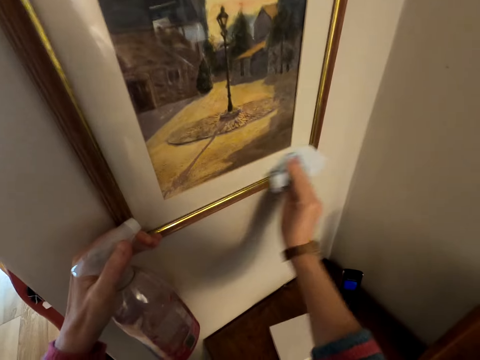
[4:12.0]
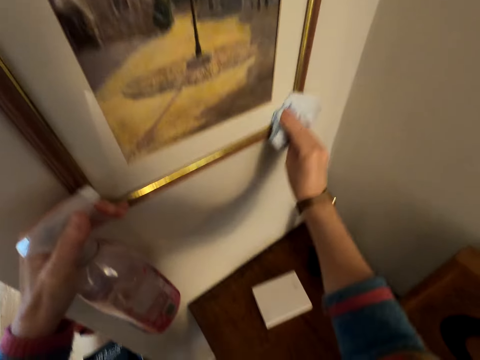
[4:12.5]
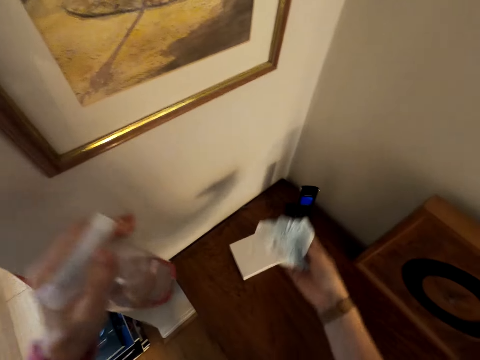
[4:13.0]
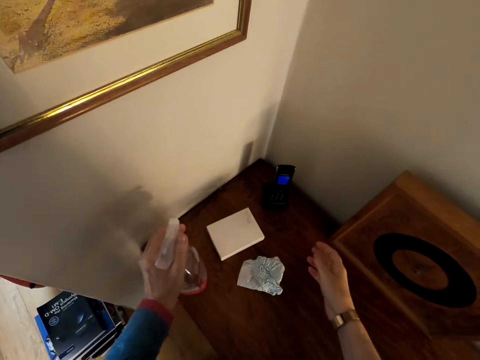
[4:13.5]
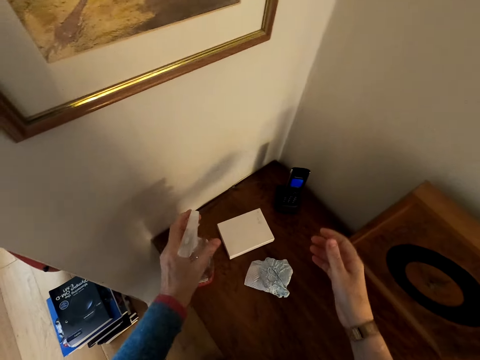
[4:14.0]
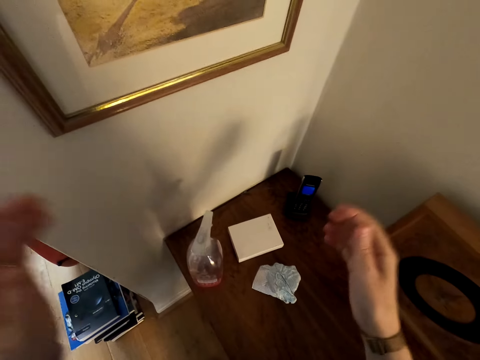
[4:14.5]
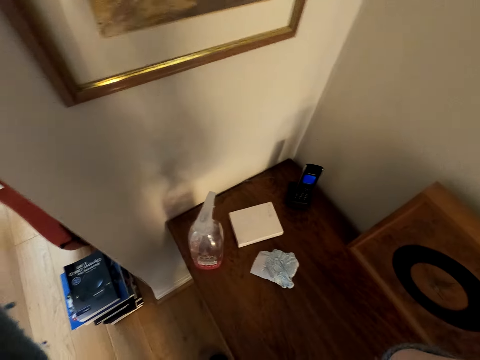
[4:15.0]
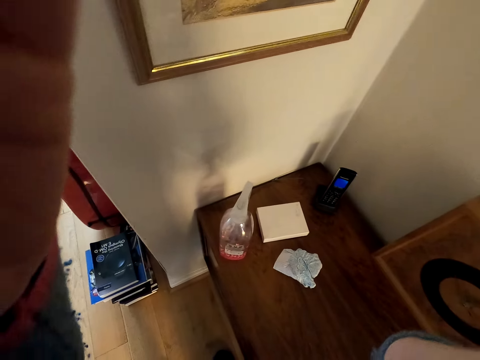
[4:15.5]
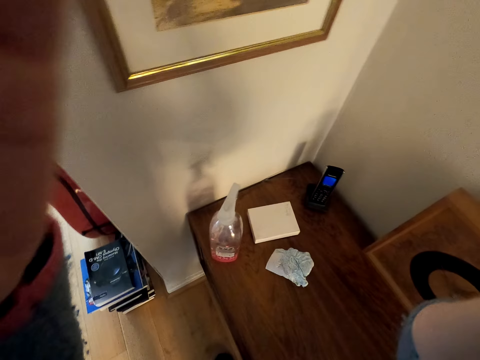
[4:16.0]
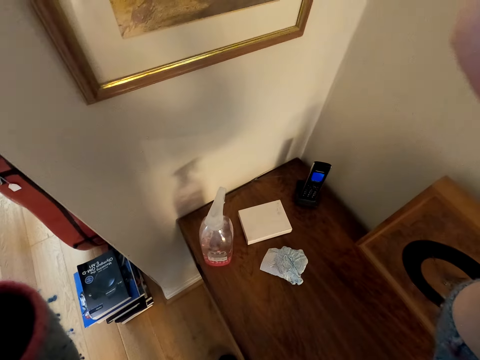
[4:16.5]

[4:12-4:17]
The camera wearer drops the used roll paper piece on the cabinet. They put the soap on the cabinet. They lift hands. They adjust the camera on the head.
